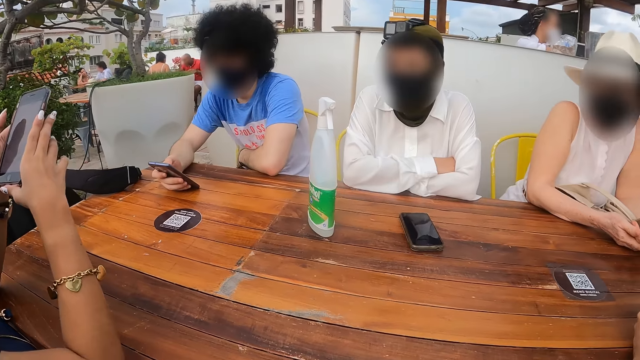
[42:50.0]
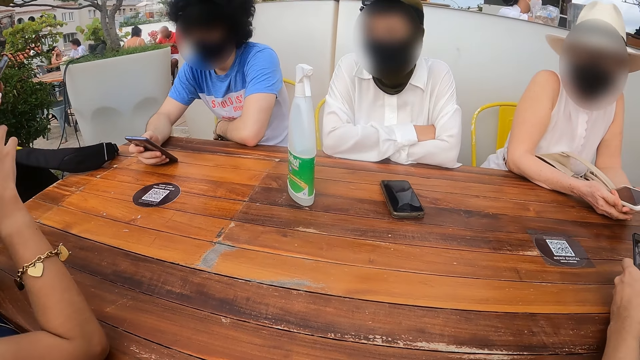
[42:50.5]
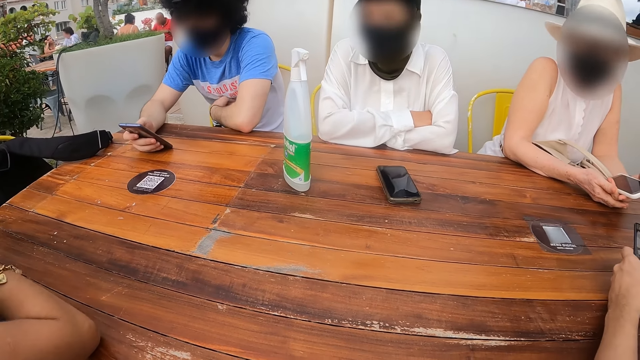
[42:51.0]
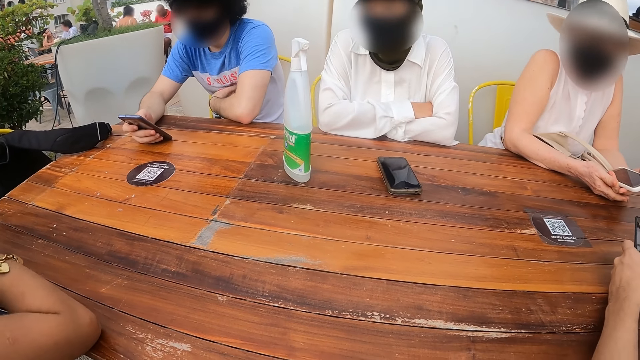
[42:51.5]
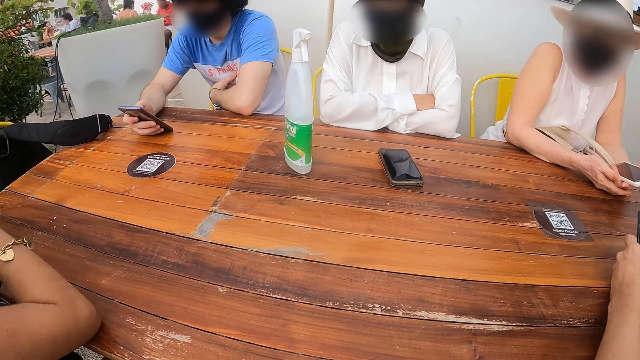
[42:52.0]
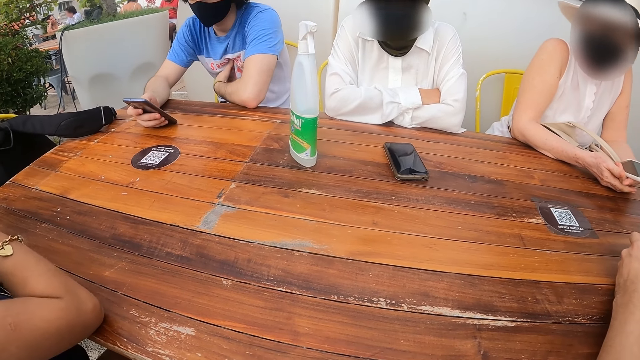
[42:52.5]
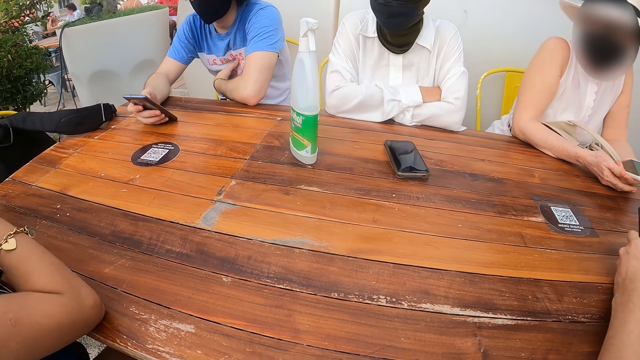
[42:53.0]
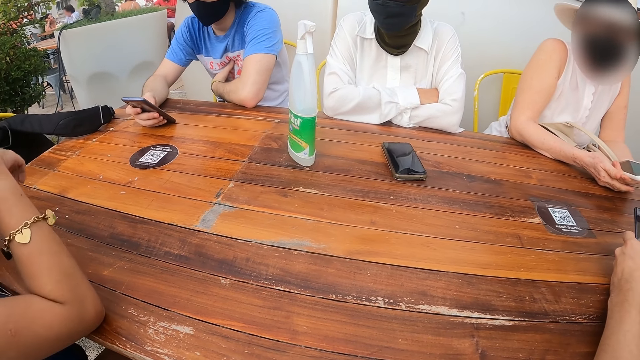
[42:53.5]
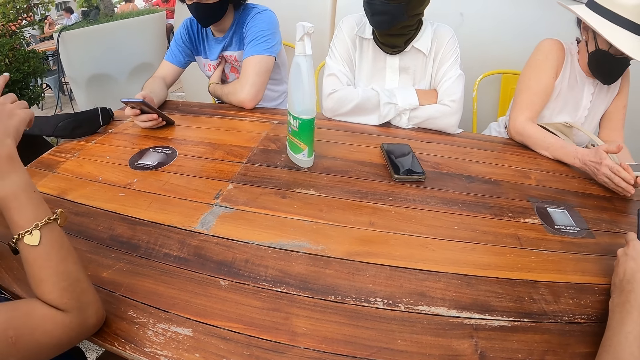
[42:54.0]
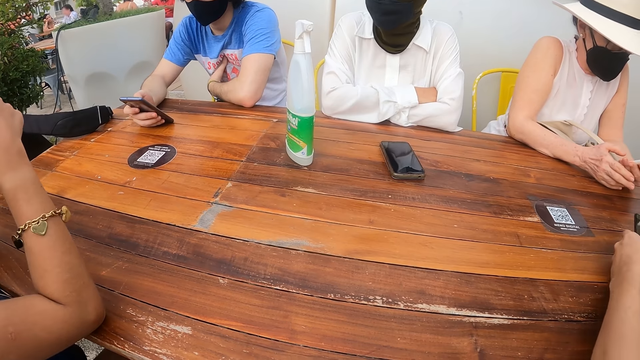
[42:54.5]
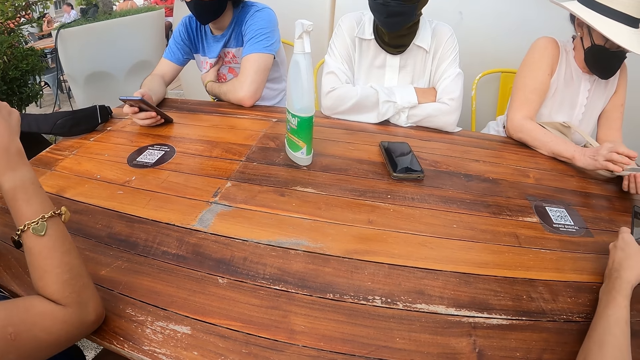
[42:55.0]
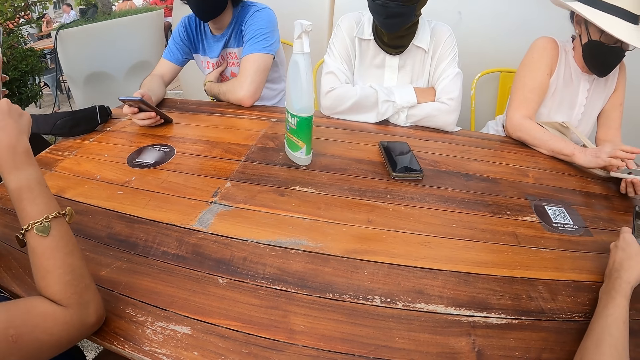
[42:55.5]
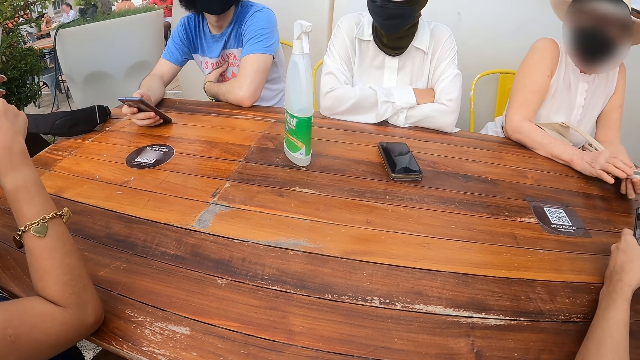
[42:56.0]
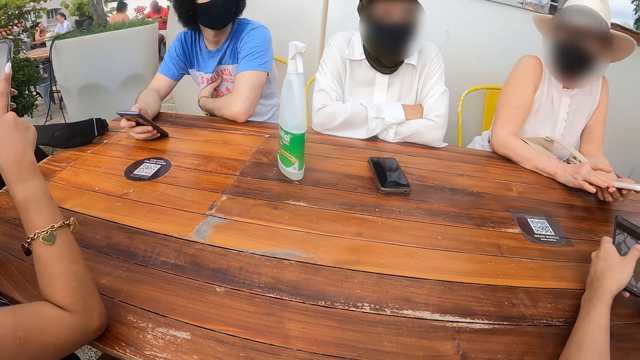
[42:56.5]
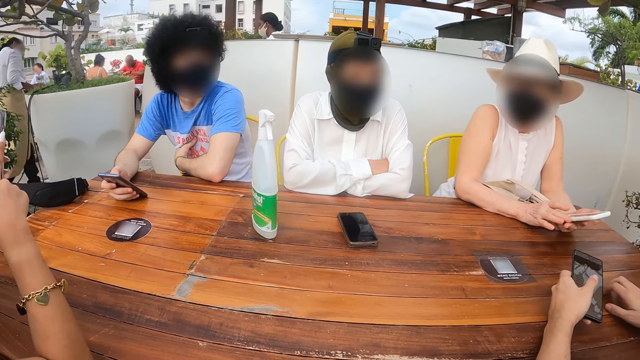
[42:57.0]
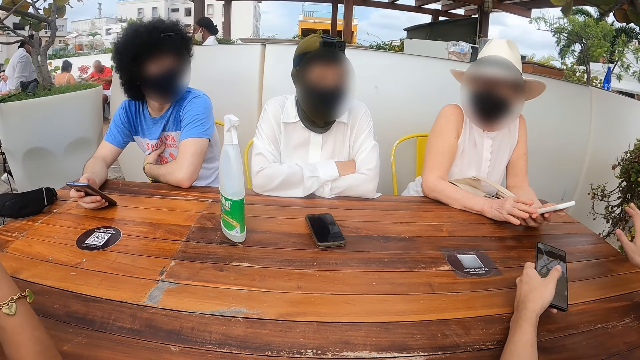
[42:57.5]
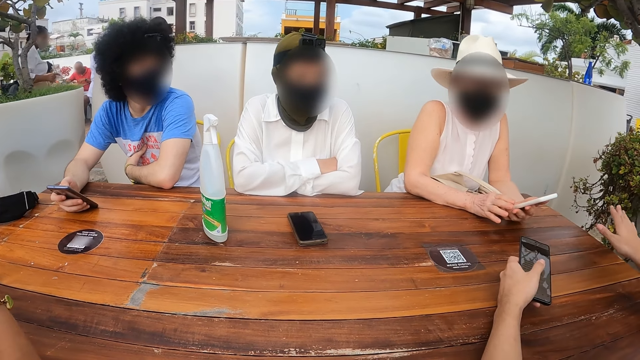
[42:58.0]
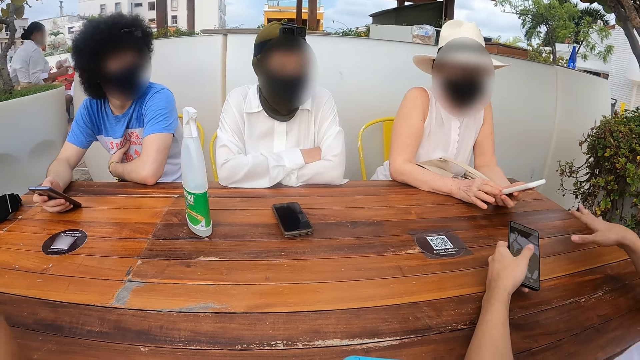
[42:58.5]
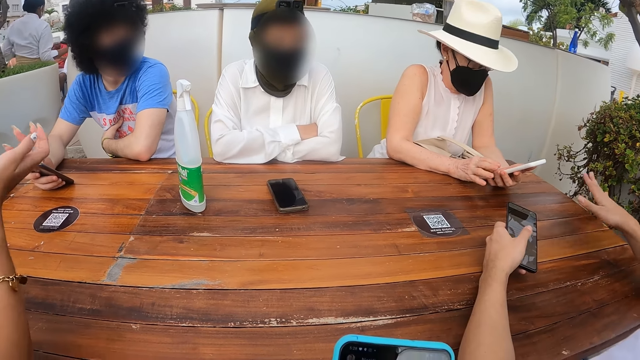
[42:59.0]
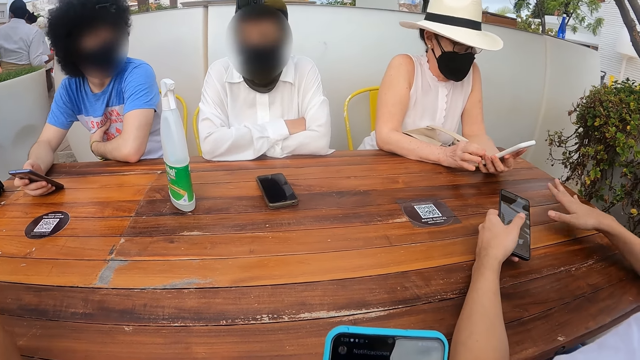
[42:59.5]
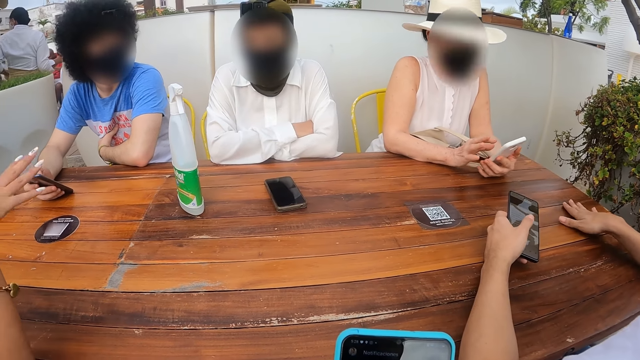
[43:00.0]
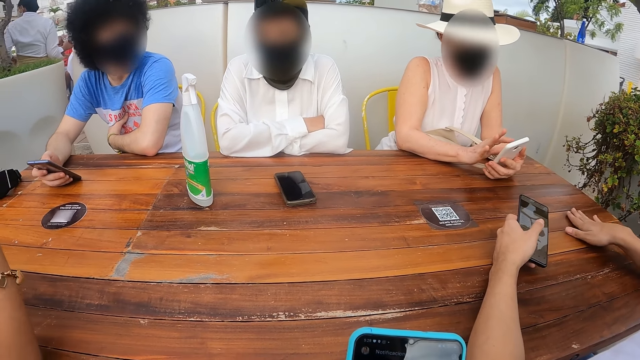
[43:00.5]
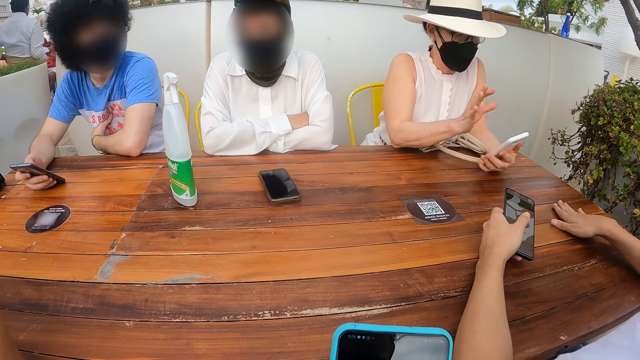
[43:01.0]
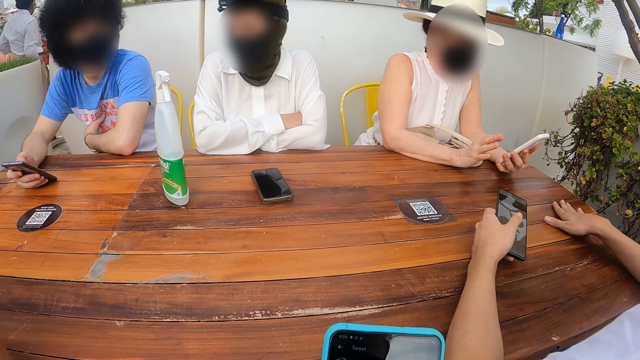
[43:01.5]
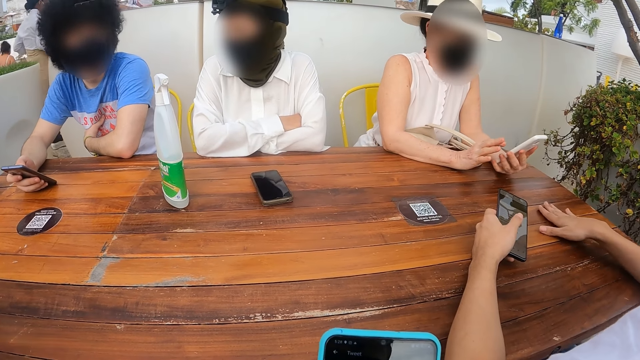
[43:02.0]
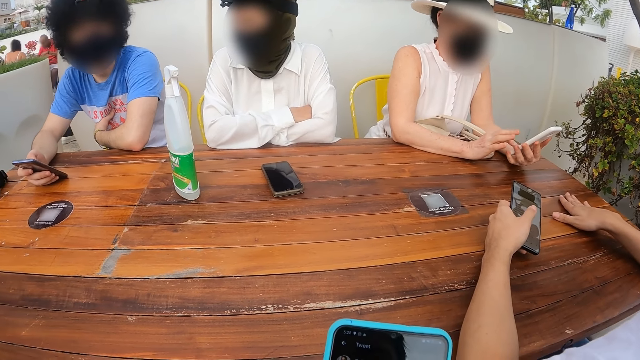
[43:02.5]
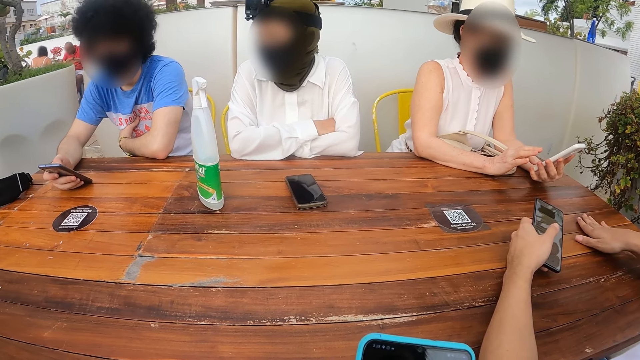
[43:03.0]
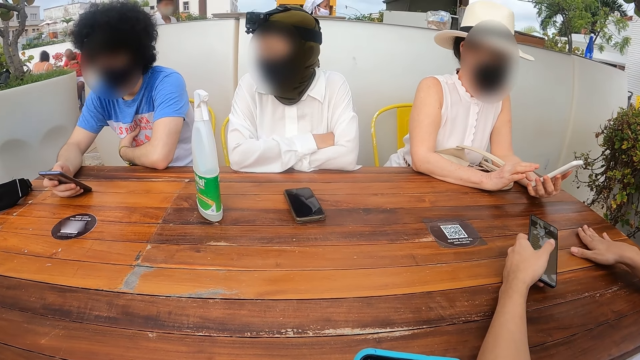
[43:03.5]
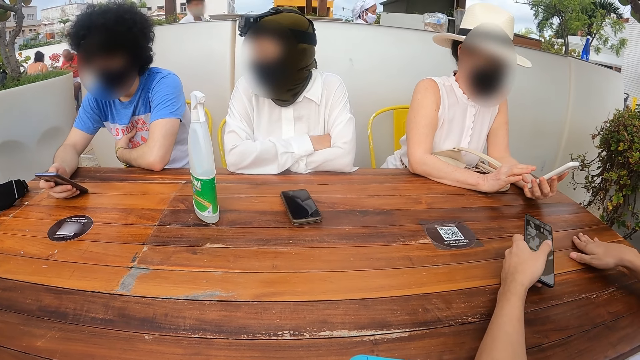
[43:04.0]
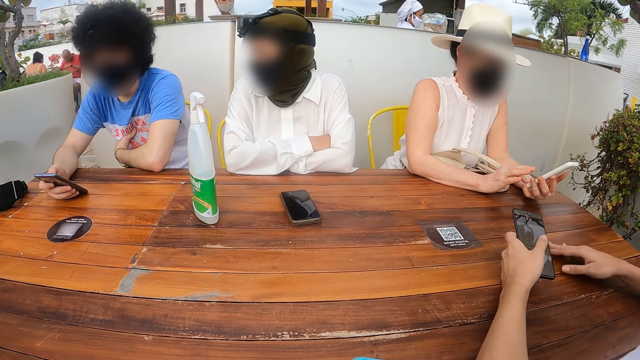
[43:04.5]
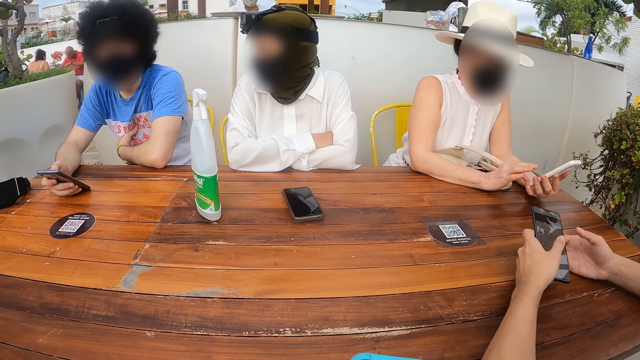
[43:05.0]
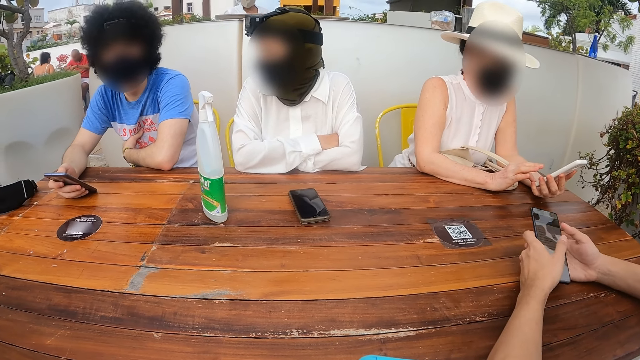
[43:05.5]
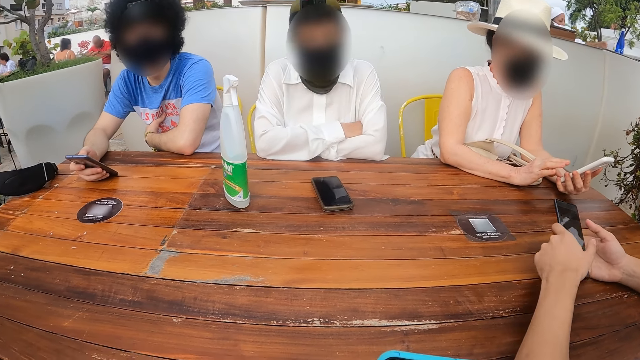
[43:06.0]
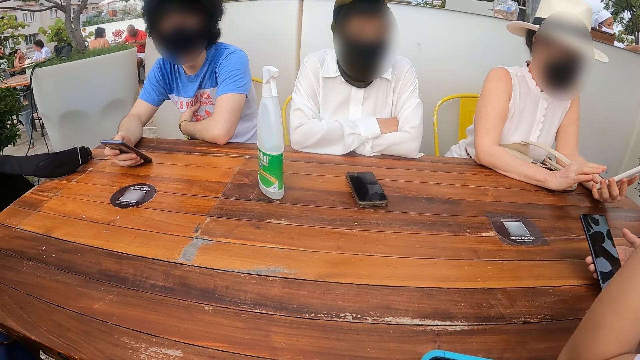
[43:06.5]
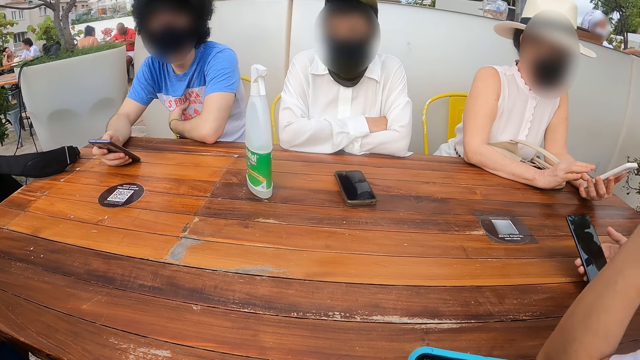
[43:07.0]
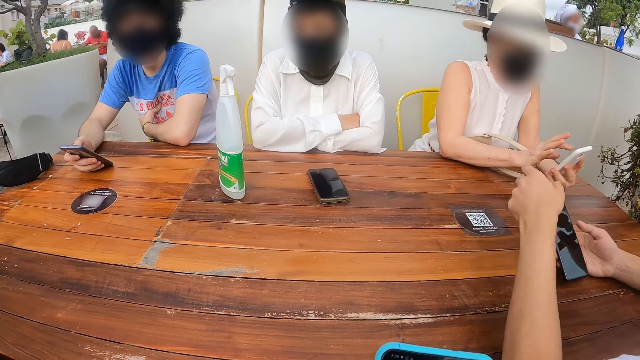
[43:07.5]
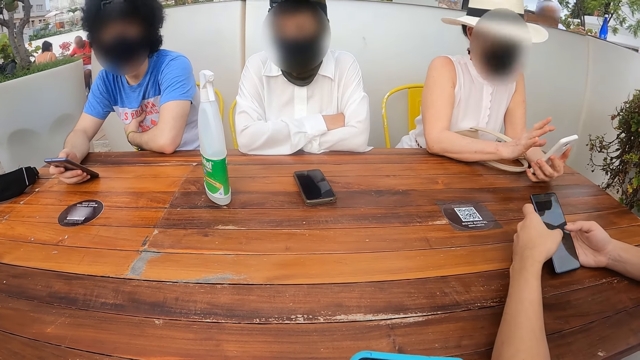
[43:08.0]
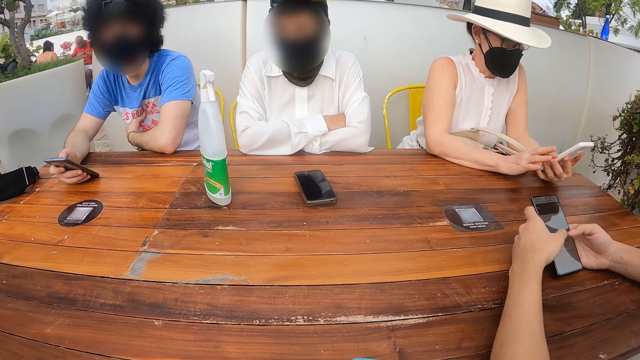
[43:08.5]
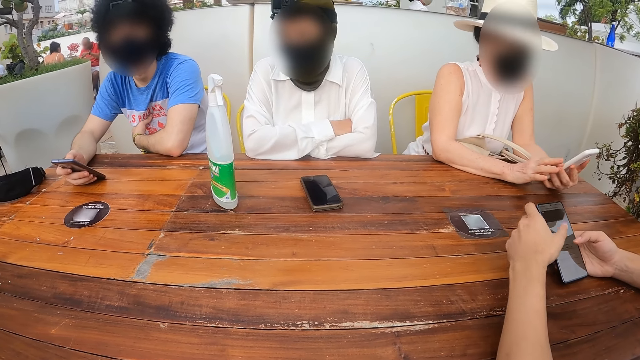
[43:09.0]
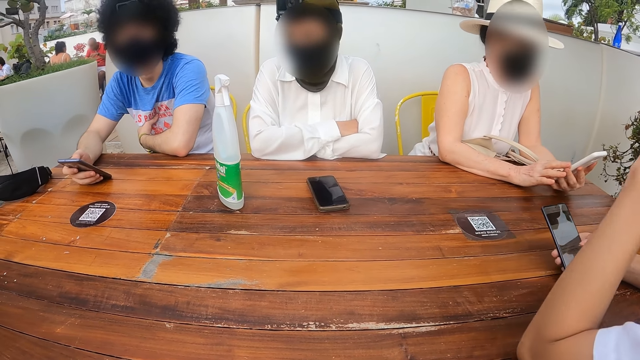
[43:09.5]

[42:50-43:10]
The camera wearer uses the phone. They look around.
